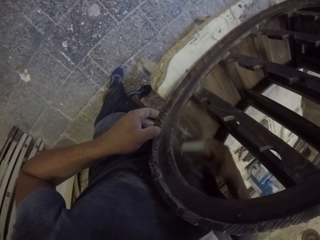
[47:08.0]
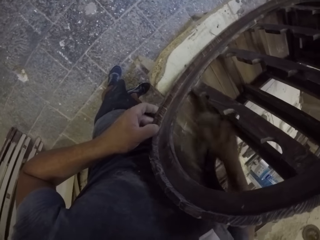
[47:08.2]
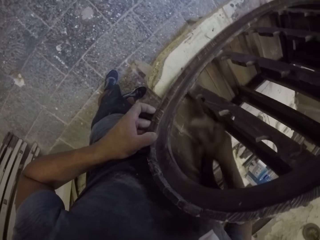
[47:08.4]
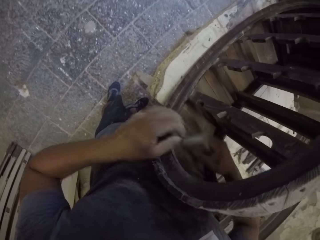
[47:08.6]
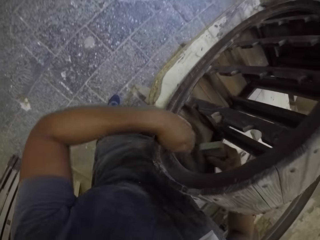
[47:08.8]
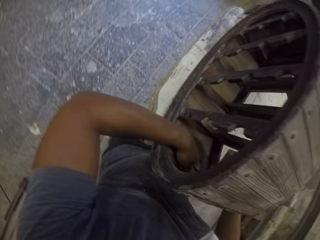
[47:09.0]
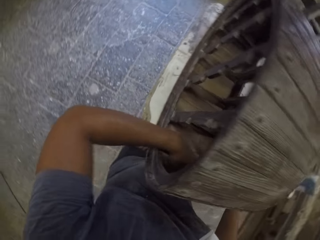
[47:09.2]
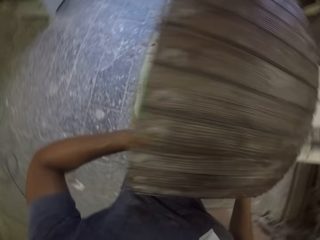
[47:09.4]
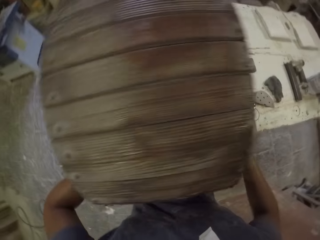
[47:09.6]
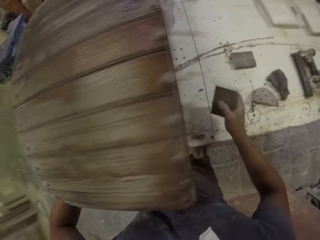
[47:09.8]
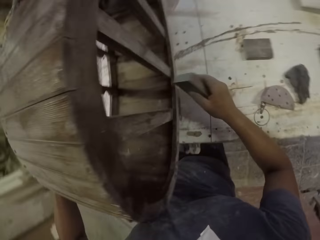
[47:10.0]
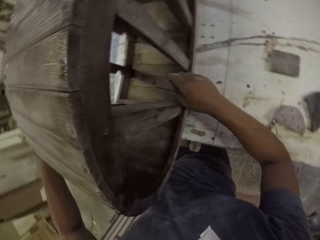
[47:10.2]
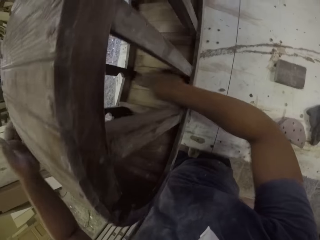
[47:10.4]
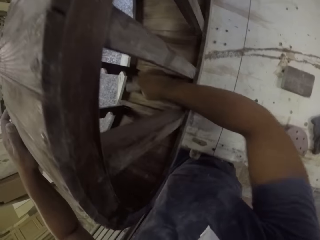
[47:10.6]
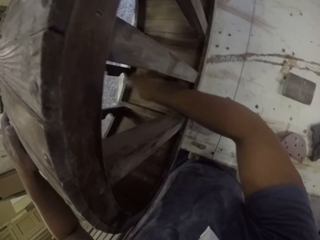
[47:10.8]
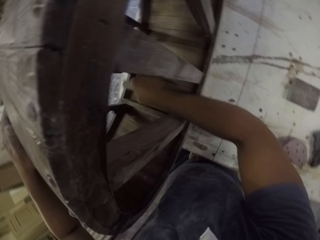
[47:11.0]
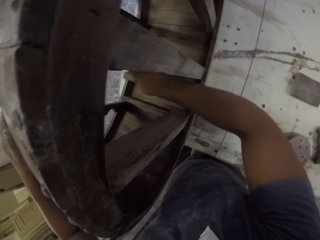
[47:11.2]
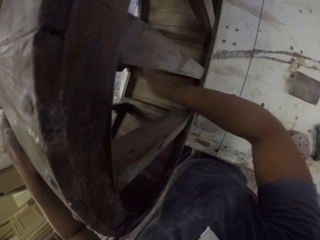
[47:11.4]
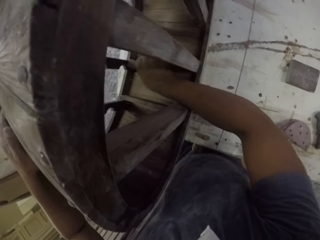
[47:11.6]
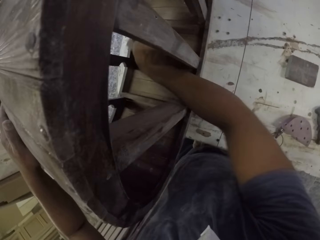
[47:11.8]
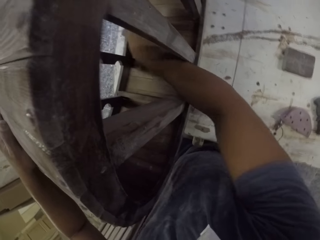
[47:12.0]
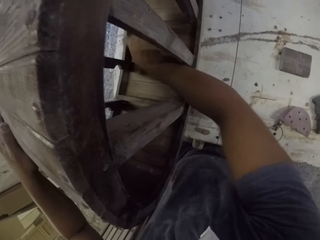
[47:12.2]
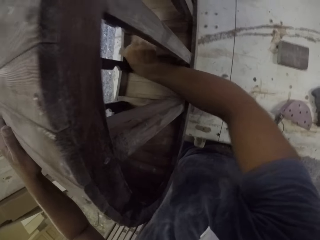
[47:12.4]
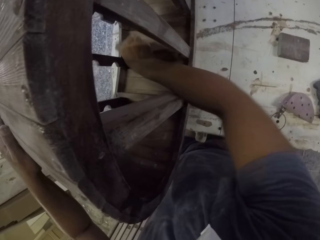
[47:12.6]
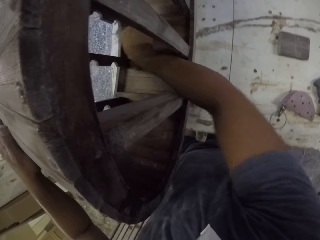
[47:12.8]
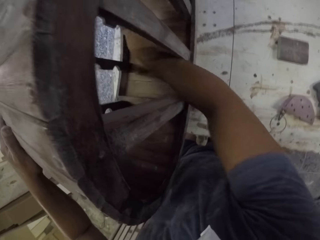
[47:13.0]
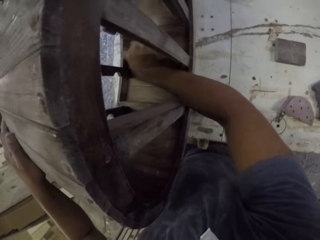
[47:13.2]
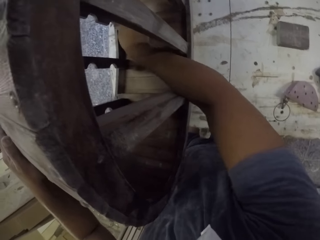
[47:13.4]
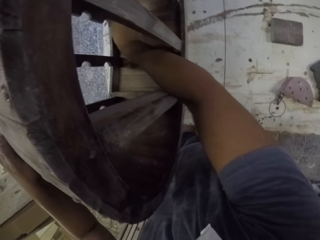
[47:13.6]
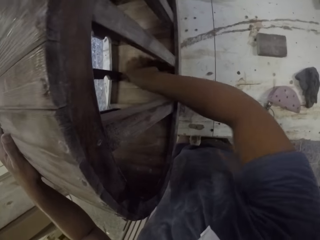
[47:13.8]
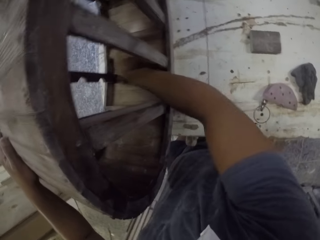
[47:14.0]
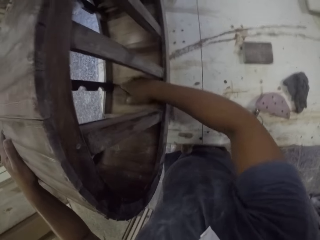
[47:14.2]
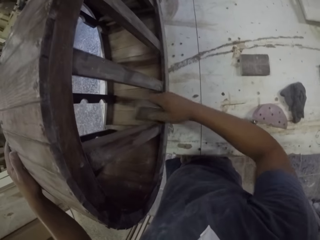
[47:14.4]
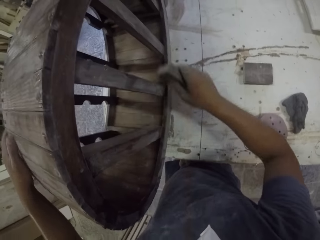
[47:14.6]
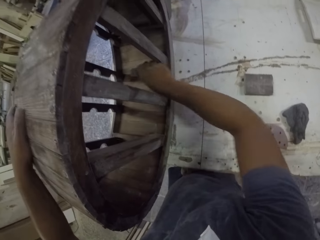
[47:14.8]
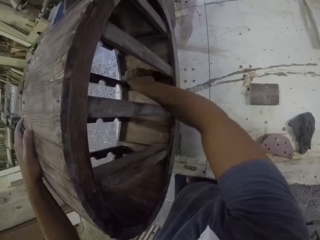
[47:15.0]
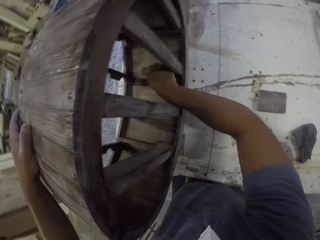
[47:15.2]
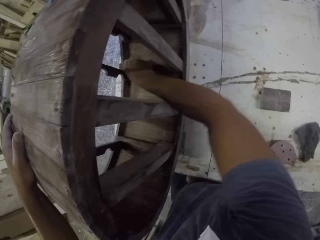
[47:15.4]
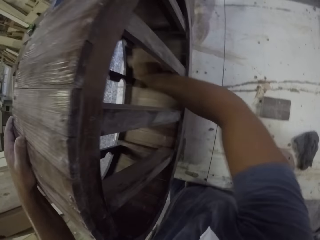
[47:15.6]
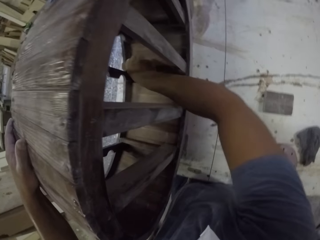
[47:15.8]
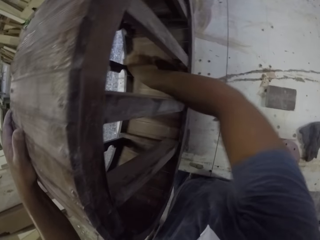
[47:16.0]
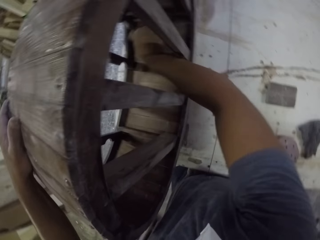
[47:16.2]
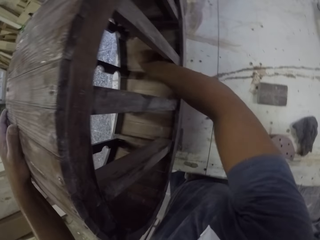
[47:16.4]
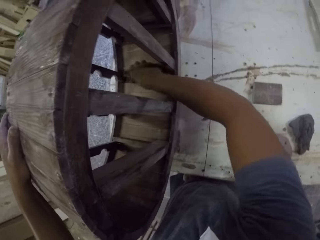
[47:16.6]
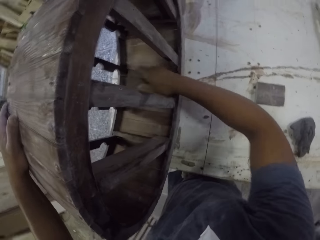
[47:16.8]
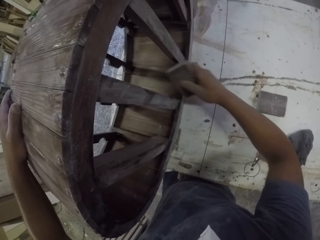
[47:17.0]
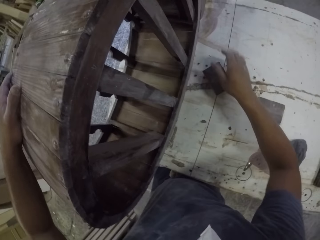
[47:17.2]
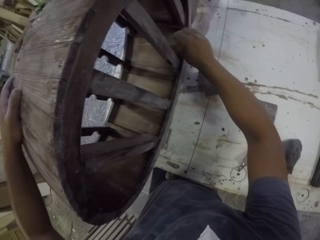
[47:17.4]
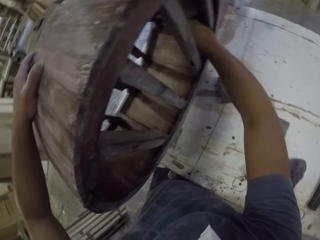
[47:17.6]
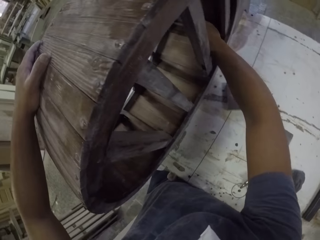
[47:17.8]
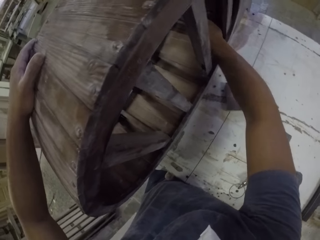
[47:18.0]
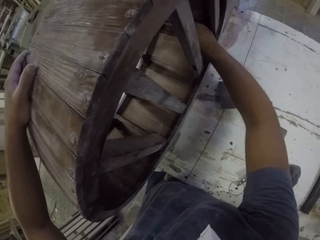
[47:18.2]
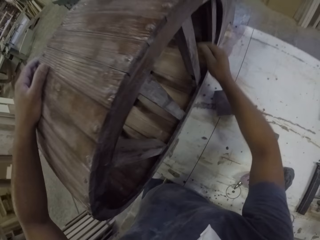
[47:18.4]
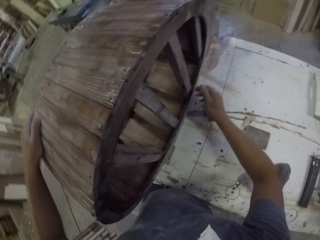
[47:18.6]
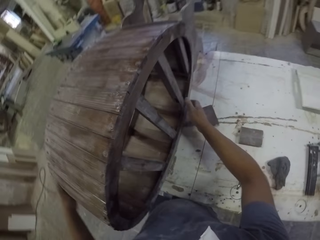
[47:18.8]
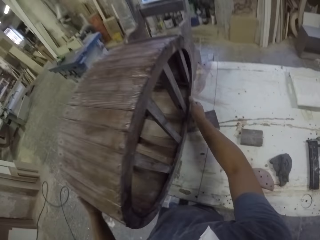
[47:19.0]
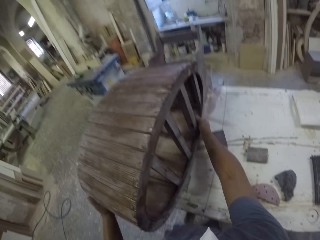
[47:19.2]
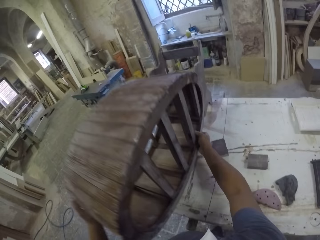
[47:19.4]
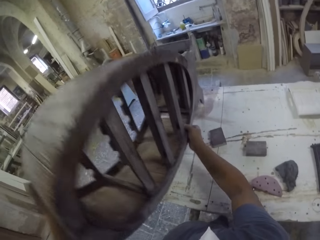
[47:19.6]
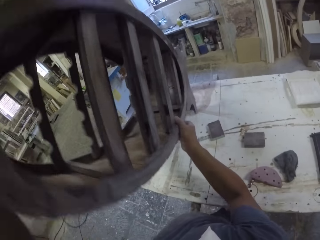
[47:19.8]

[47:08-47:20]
The camera wearer touches the furniture or wooden stand. They scrub the furniture with sandpaper. They place the sandpaper on the table. They touch the furniture. They lift the wooden stand with both hands.

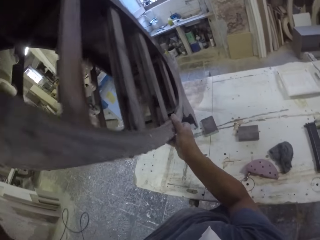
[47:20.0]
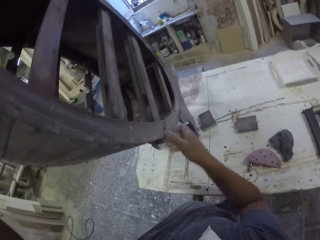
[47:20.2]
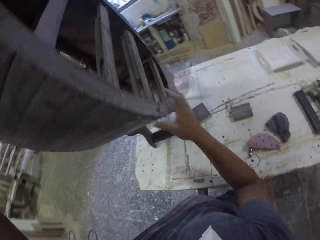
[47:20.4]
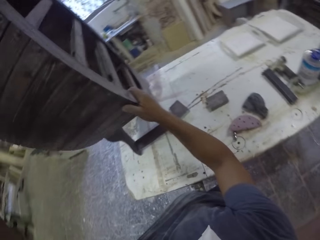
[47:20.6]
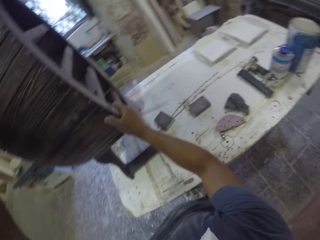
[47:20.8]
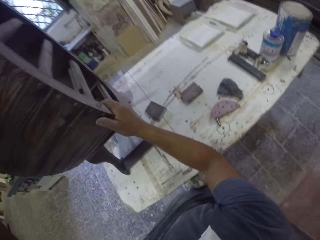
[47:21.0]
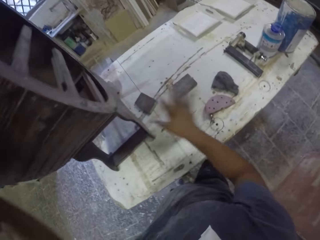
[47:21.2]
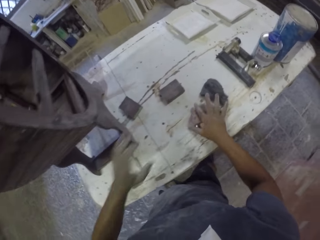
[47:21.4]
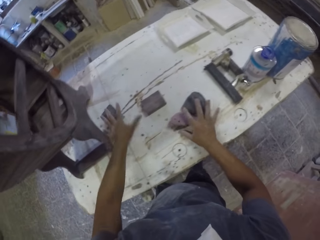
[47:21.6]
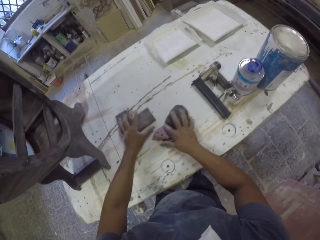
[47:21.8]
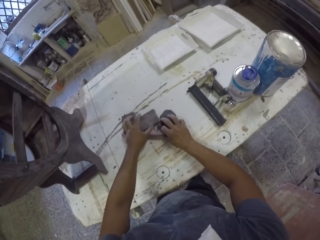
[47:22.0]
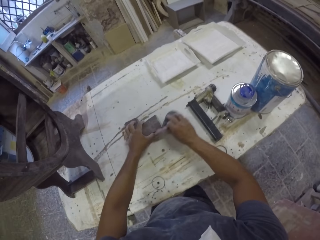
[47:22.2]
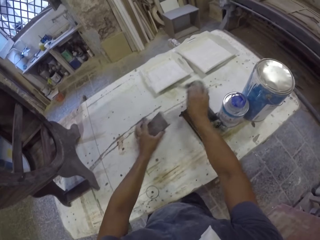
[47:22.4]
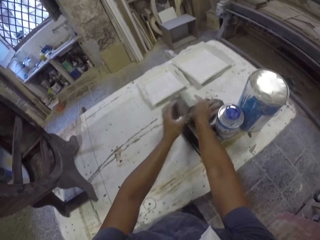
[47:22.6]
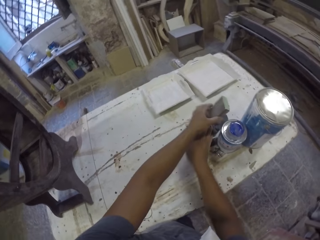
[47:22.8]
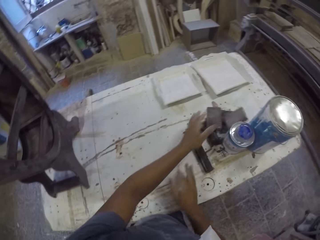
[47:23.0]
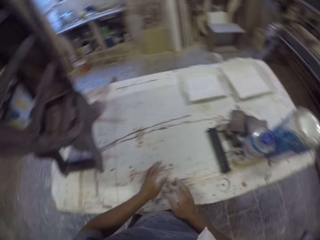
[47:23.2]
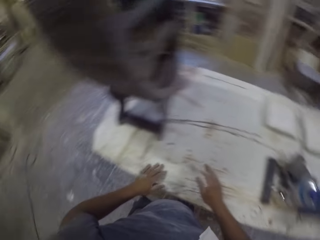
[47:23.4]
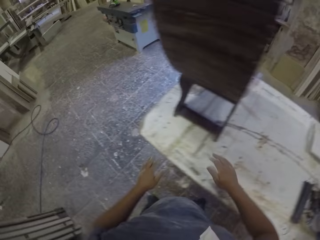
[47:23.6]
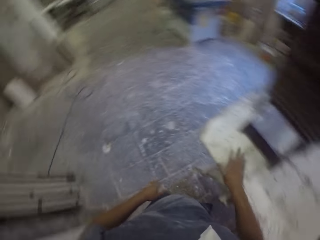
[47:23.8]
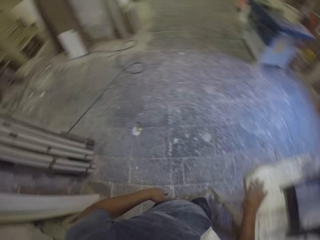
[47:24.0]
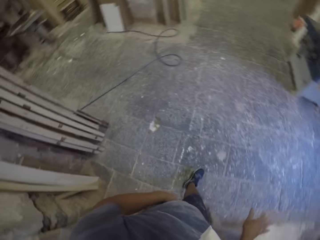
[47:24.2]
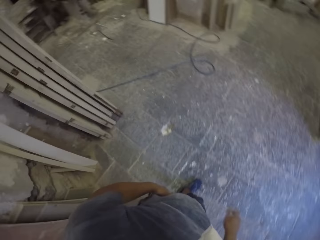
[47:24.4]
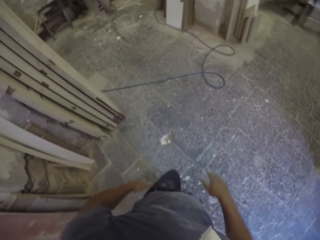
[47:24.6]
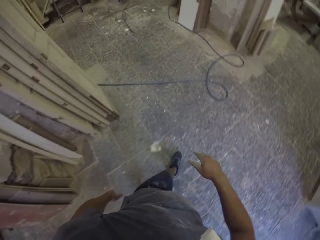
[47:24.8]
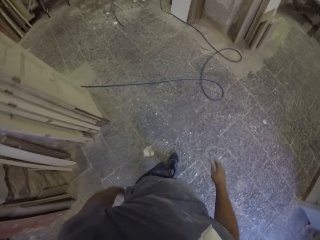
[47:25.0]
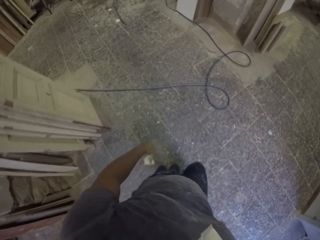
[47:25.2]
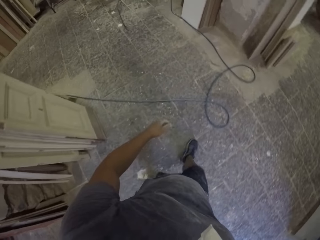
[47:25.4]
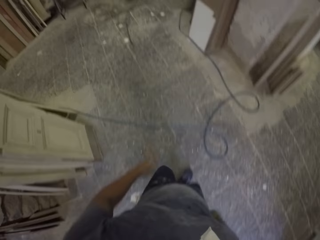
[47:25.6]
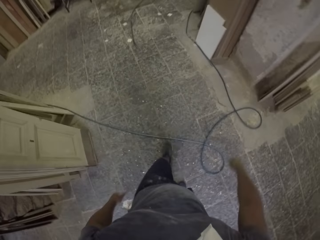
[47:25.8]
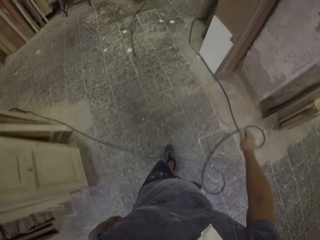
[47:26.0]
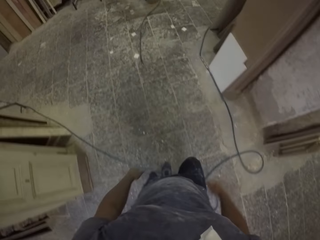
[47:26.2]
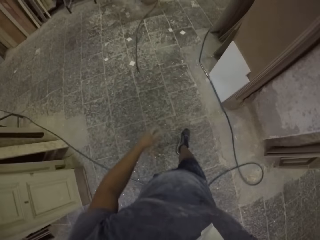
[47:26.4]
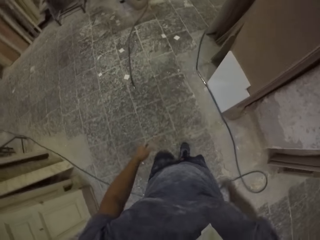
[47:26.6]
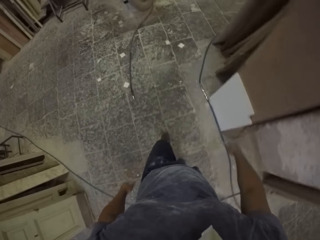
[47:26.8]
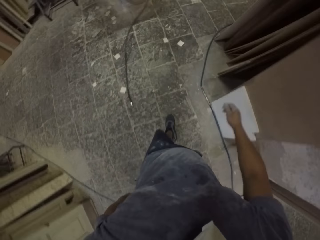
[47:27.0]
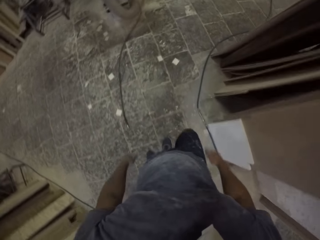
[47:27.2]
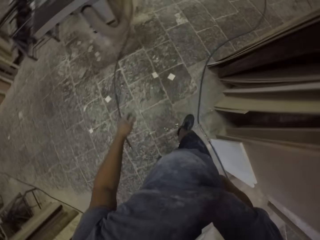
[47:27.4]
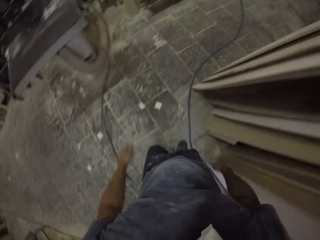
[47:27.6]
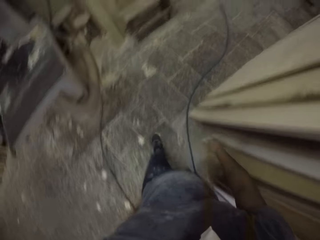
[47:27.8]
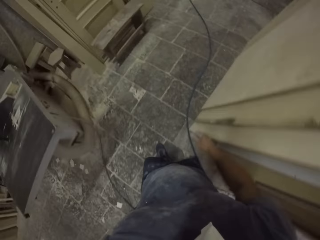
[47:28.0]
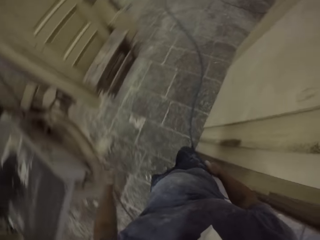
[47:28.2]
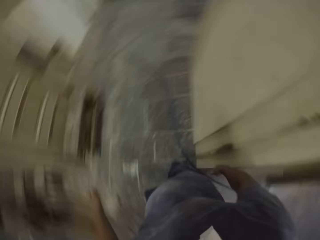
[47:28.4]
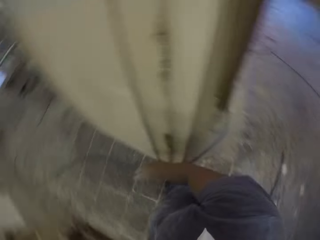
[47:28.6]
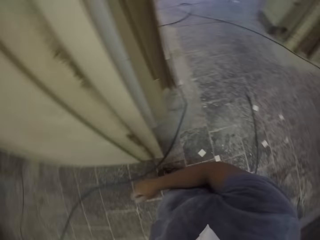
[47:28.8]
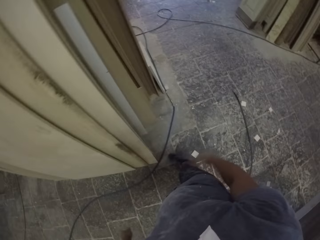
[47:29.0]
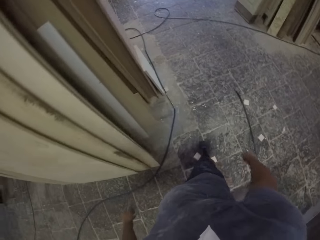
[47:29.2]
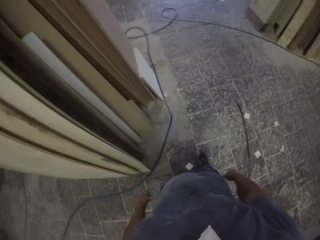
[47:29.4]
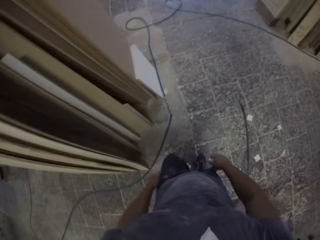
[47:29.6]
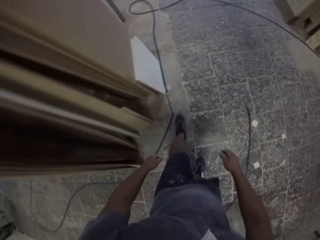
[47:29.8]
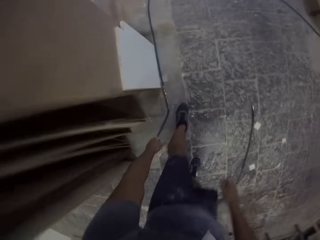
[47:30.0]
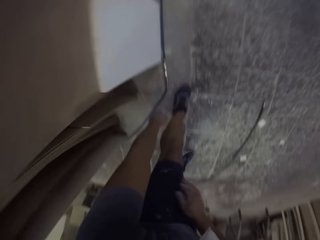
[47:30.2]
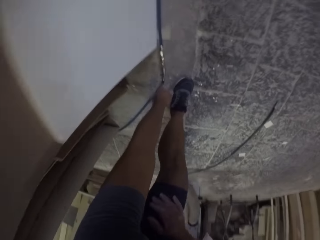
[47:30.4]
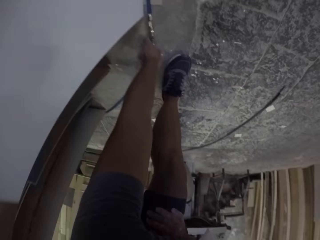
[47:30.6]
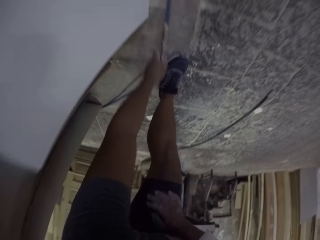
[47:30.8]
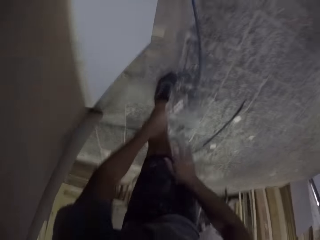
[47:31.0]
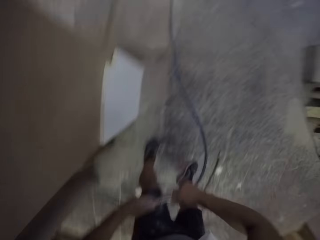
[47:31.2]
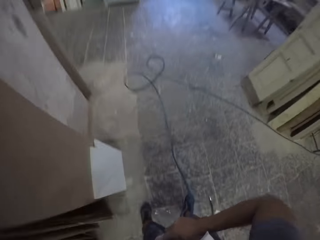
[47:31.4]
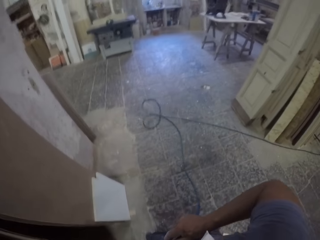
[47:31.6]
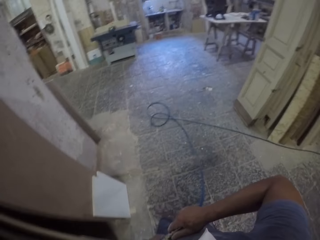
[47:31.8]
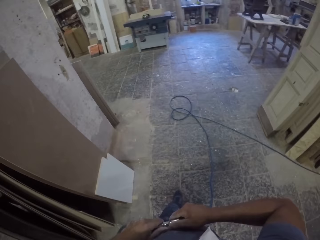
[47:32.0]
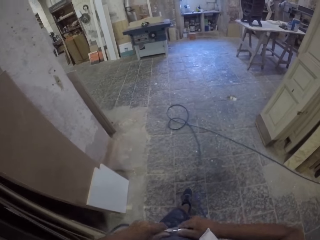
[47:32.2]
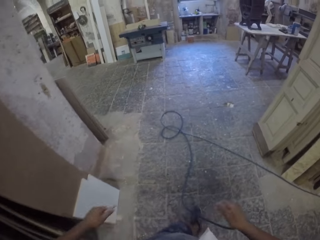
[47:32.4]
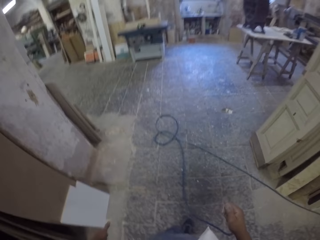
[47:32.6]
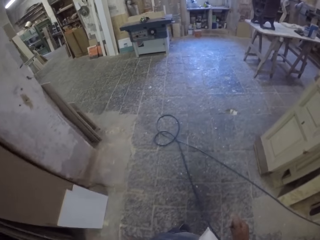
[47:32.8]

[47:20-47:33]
The camera wearer turns the furniture upright. They place the wooden stand on the table. They collect sandpapers on the table. They push something with hands. They place the sandpapers on the table. They walk around in the room. They bend down. They pick up a pressure hosepipe or cable on the floor. They hold the cable. They remove a pressure gun nozzle from the hosepipe.
